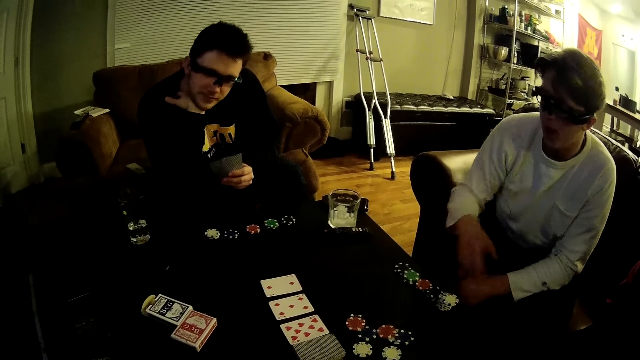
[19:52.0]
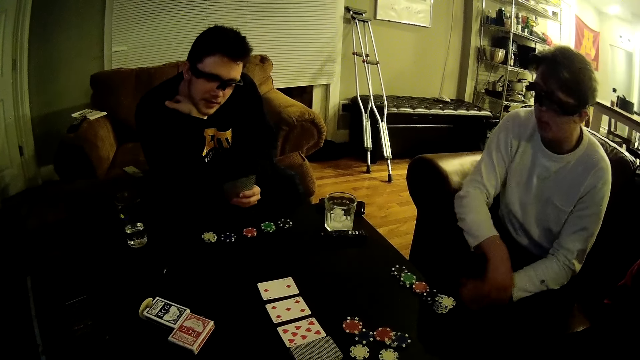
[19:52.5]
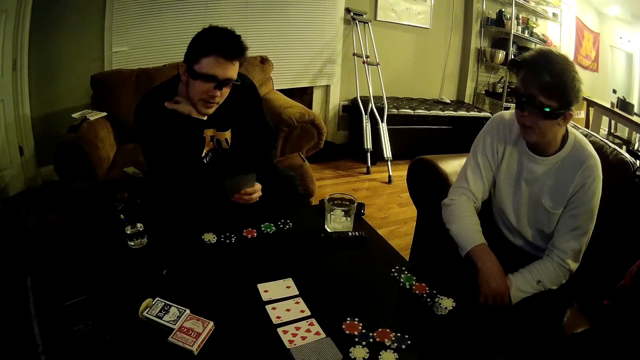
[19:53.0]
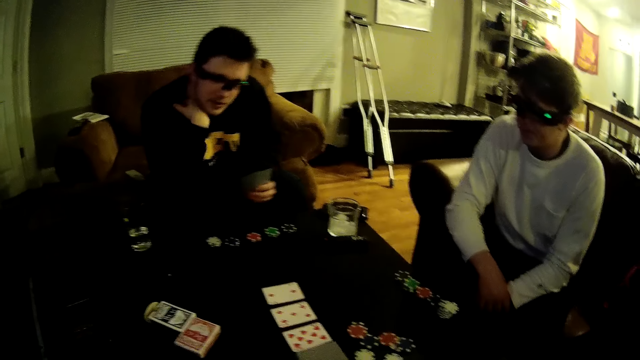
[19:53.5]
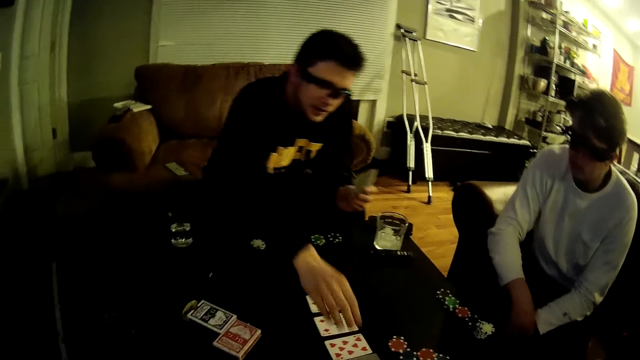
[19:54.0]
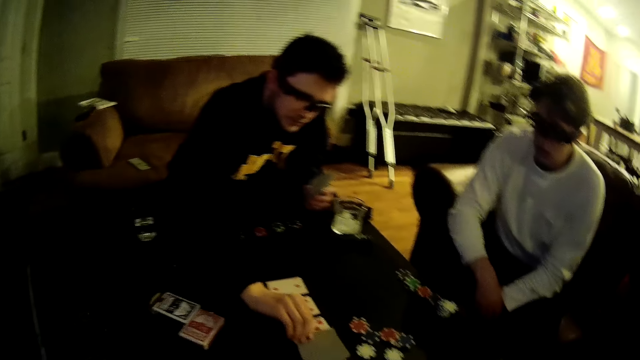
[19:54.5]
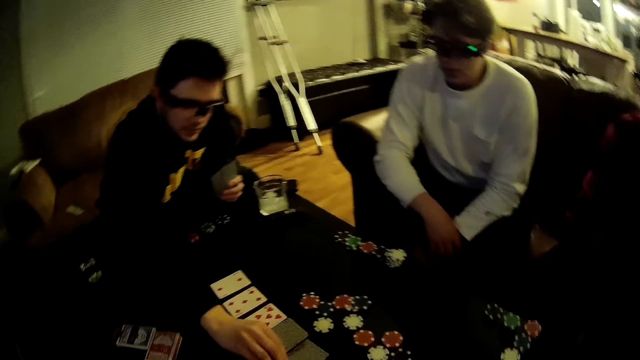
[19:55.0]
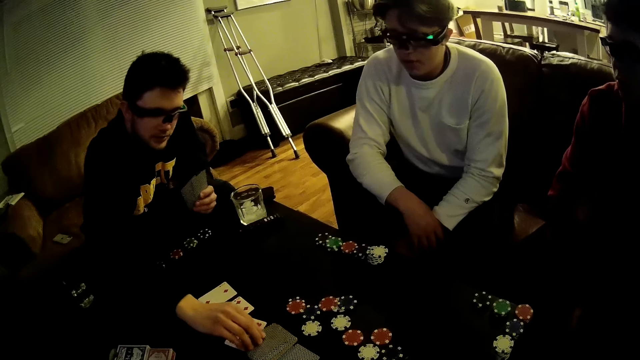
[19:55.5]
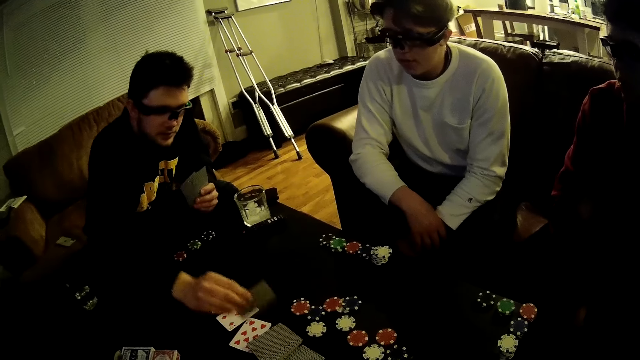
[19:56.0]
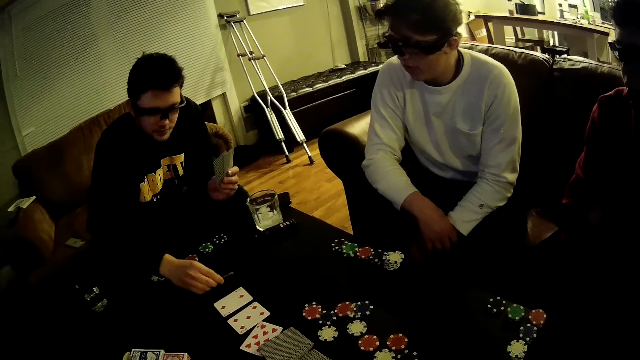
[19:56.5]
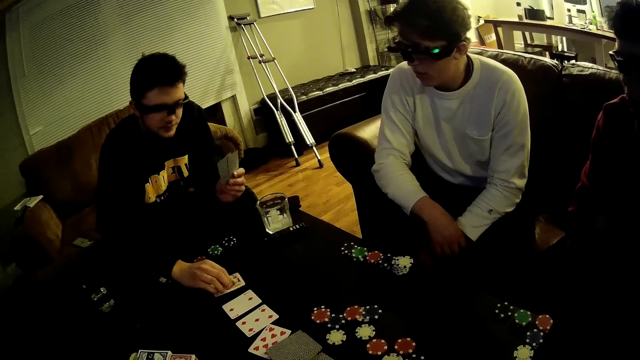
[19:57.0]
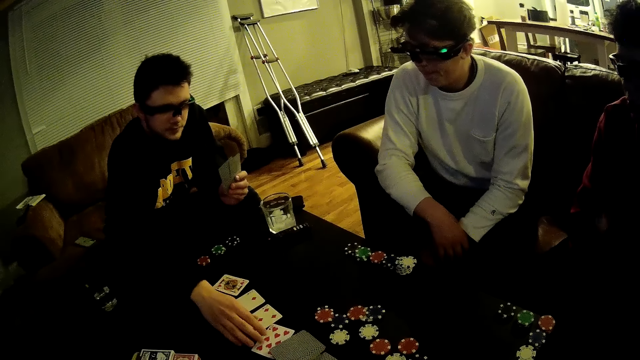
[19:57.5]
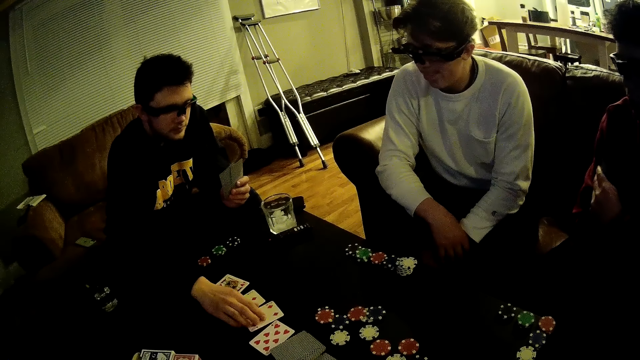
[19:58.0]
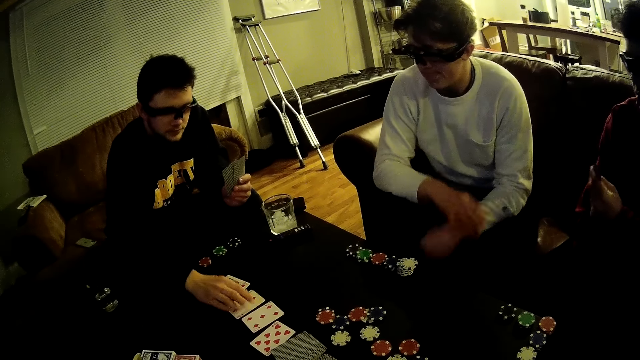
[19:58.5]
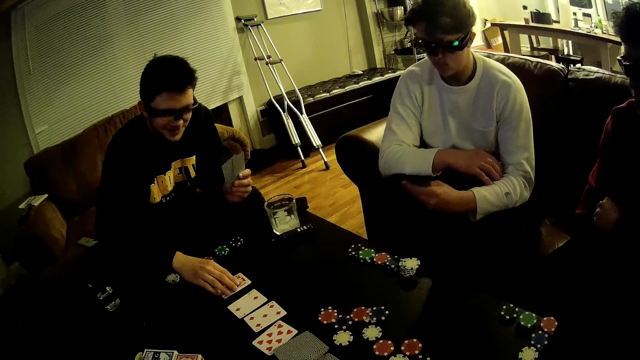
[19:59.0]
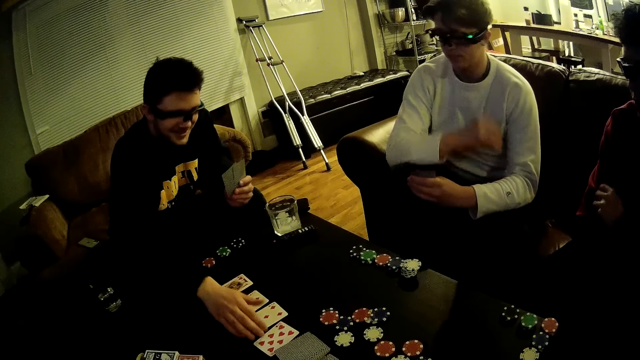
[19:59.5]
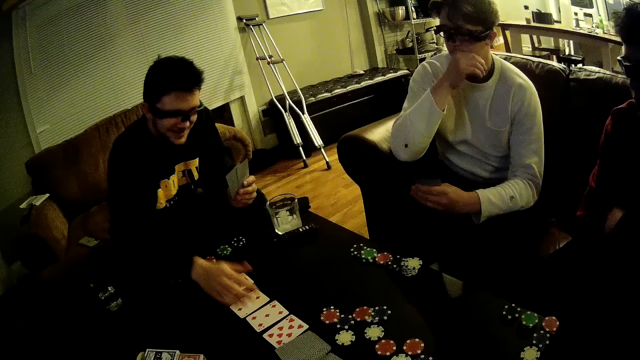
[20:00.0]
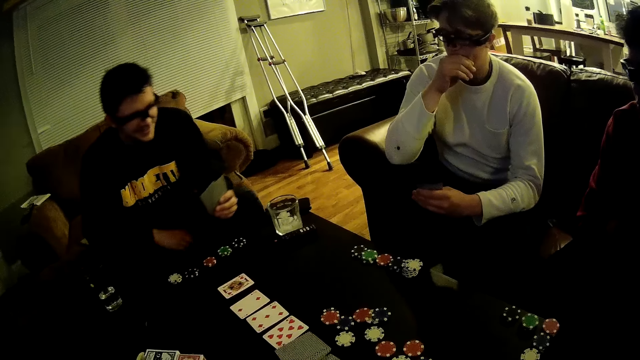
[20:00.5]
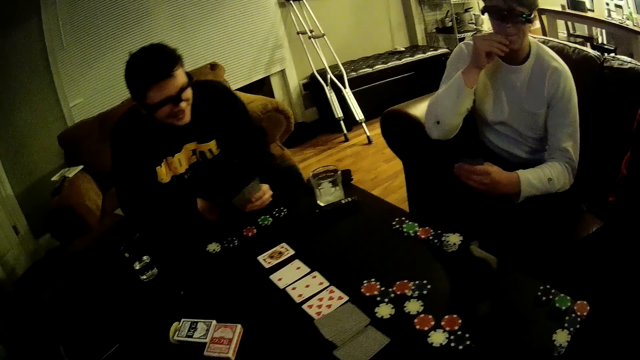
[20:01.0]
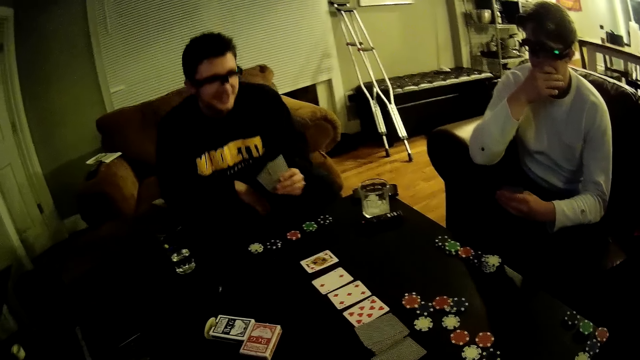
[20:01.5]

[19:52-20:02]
A man displays a card from a pack of cards at the centre of the table. The camera wearer looks around. The man touches the cards.

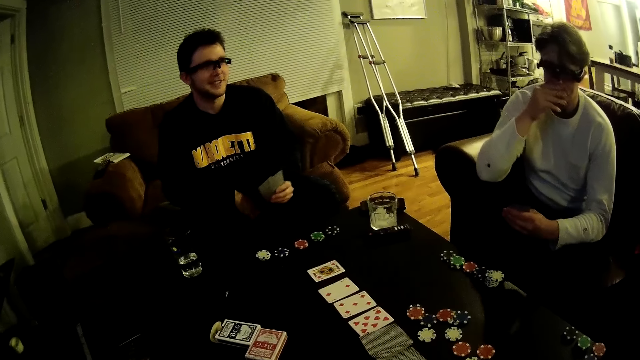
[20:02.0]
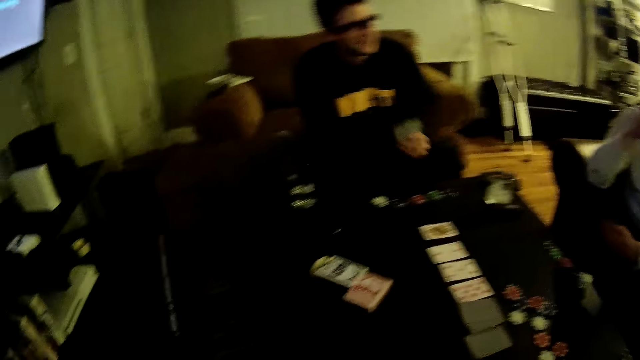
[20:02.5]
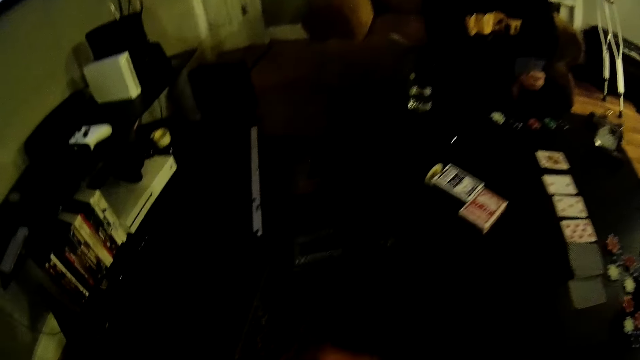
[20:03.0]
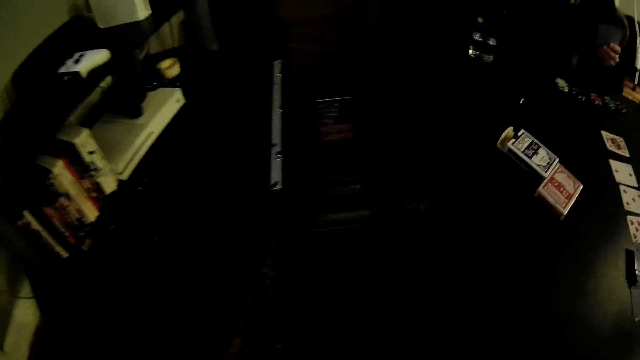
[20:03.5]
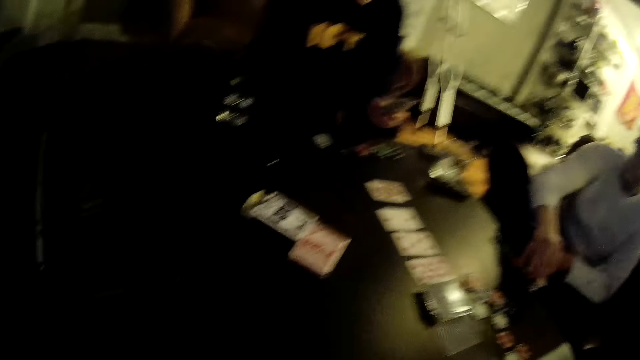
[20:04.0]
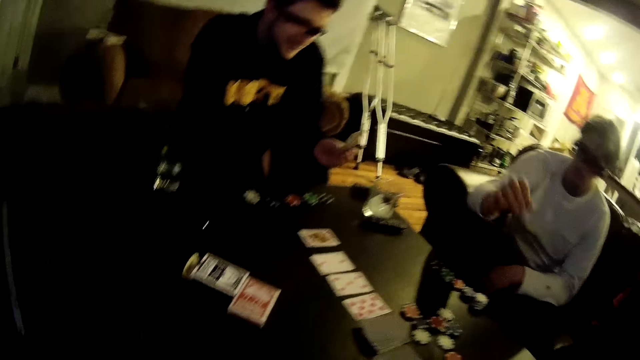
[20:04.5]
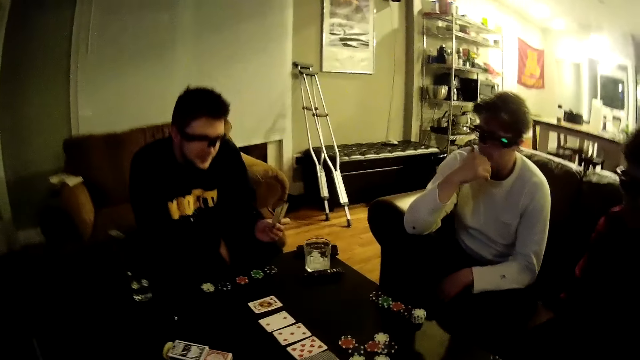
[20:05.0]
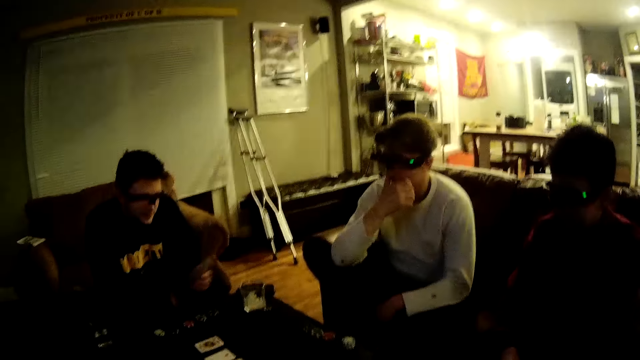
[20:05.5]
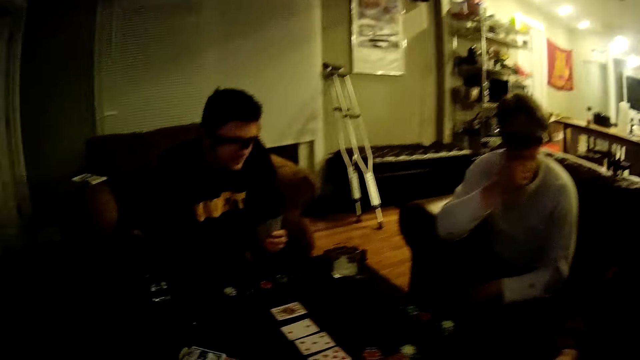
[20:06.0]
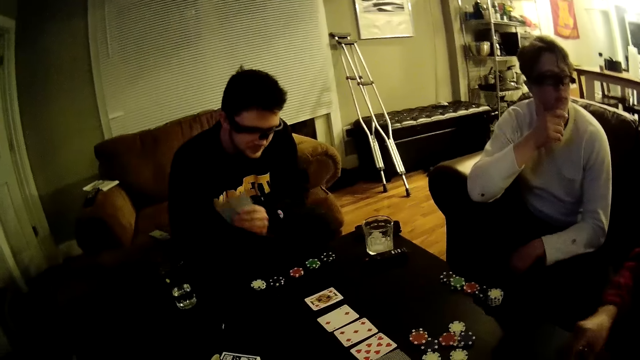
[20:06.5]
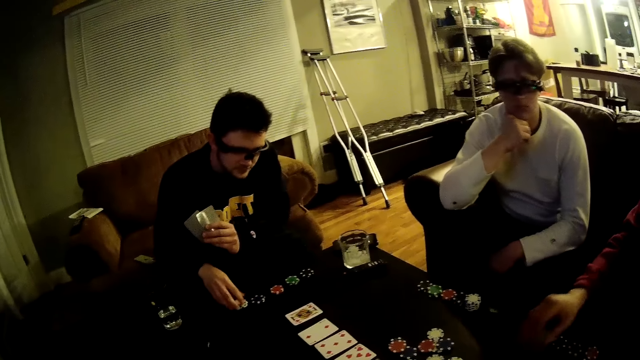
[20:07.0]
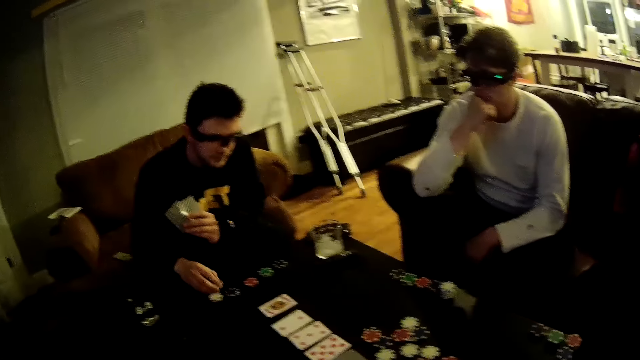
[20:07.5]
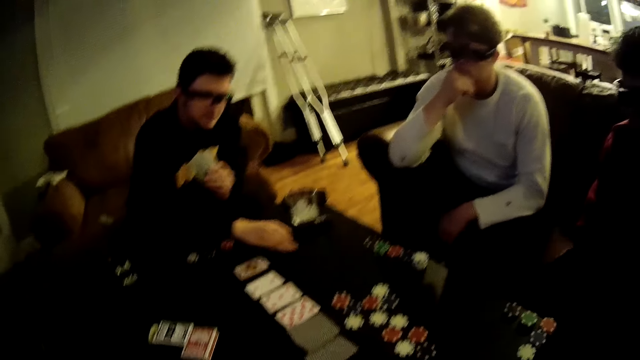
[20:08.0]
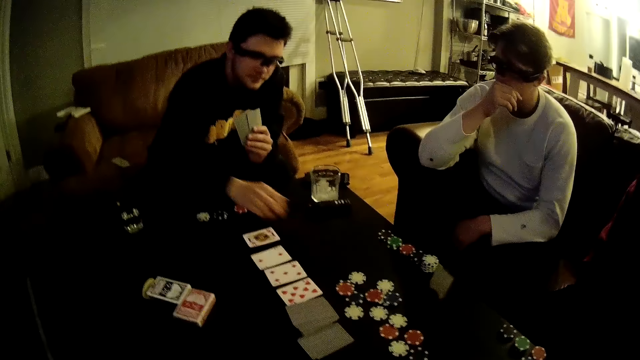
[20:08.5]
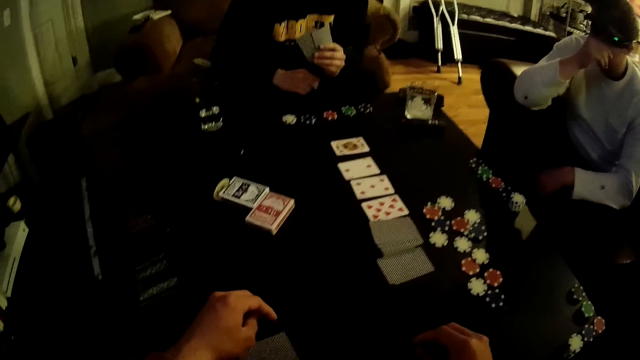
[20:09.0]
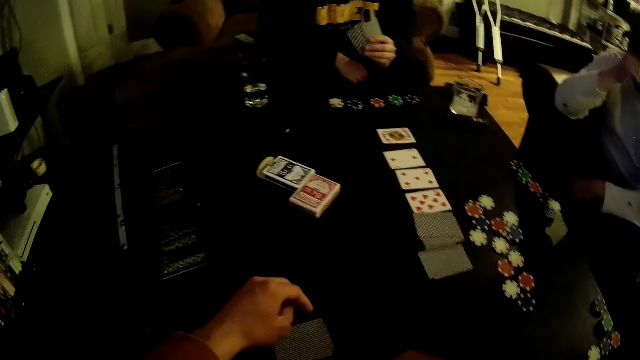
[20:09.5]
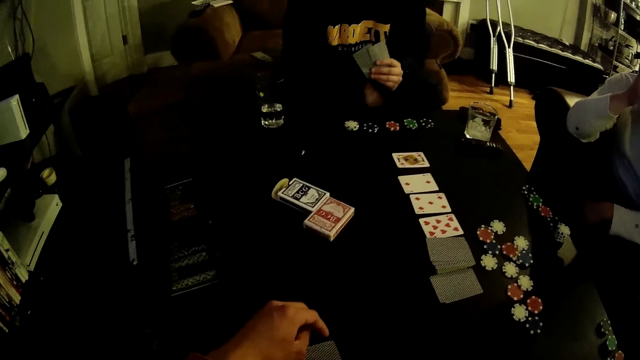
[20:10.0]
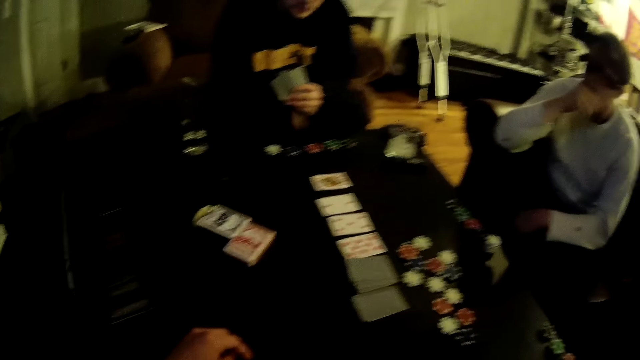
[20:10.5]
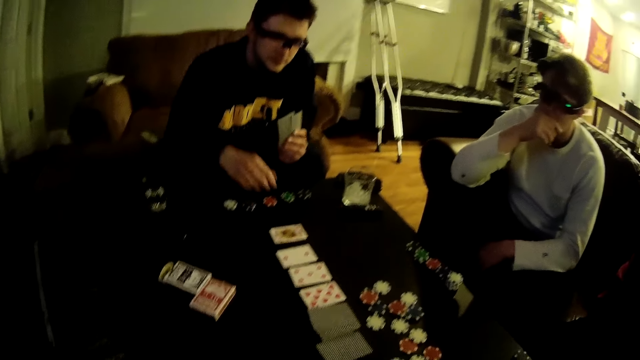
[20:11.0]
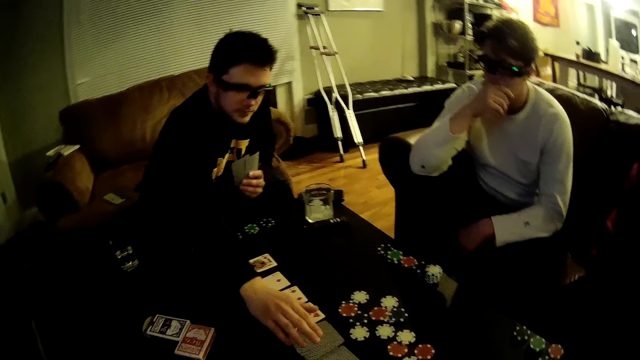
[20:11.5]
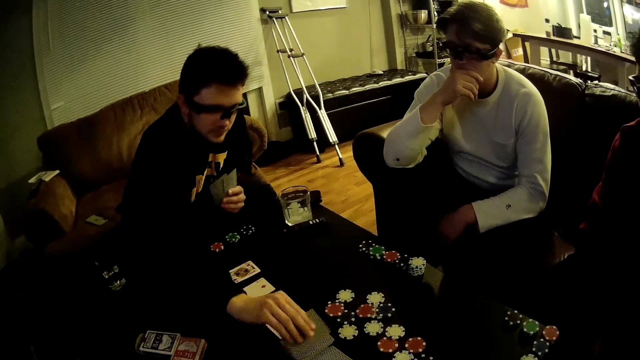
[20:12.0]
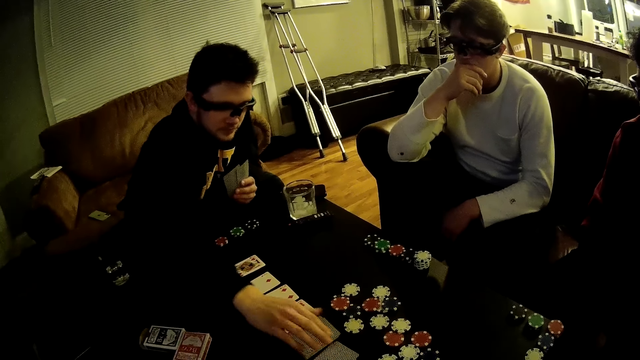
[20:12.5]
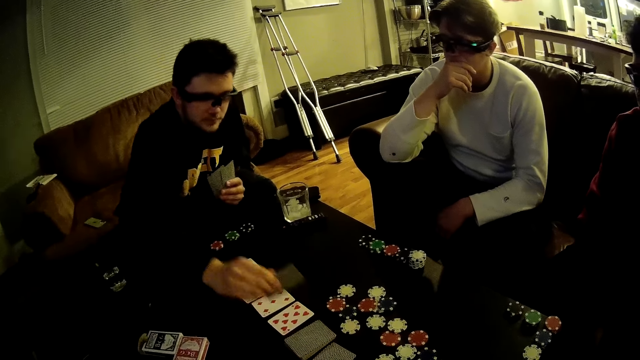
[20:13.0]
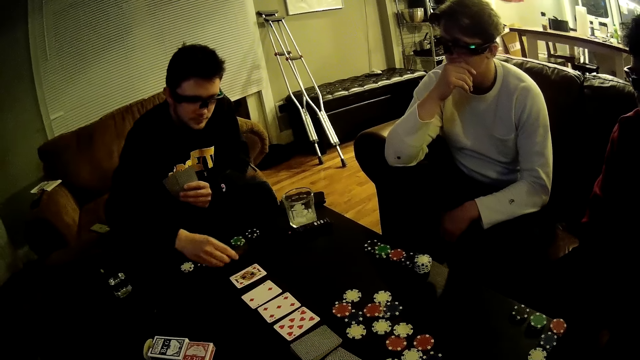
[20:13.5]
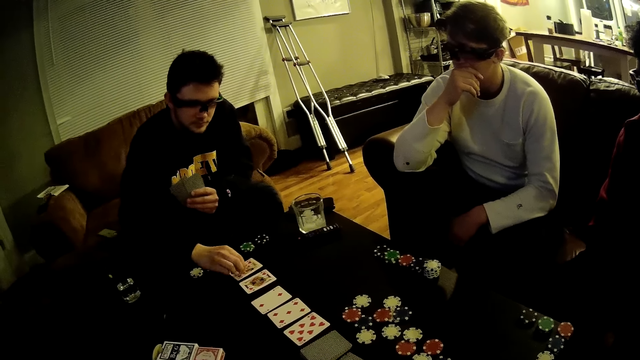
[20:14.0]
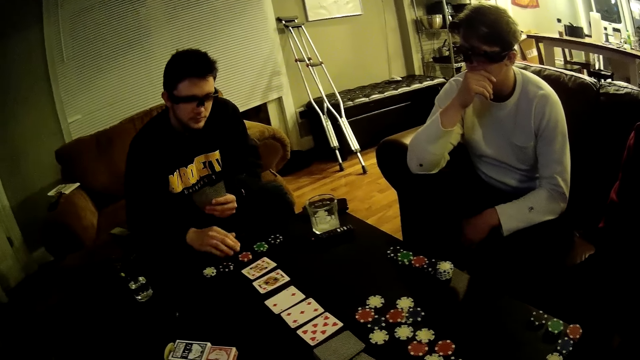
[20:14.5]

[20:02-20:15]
The camera wearer looks around. A man throws some game disks at the centre of the table. Another man throws some game disks at the centre of the table. A third man picks up a game disk on the table and throws the game disk at the centre of the table. The camera wearer looks around. The third man displays a card from a pack of cards at the centre of the table. He picks up cards.
